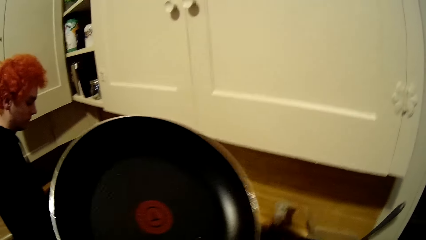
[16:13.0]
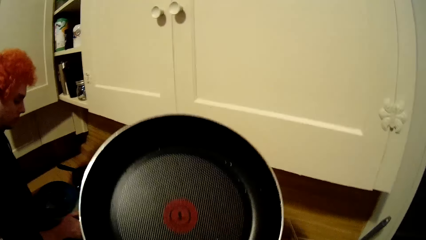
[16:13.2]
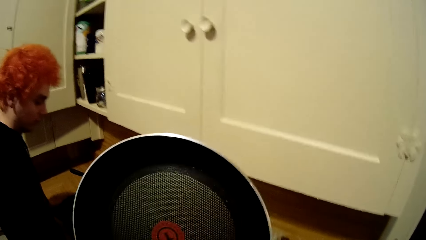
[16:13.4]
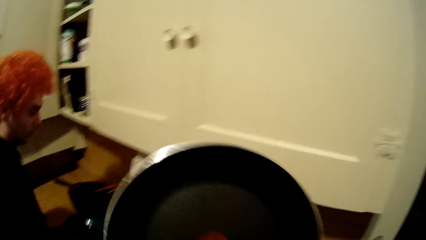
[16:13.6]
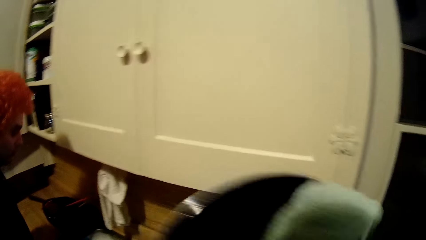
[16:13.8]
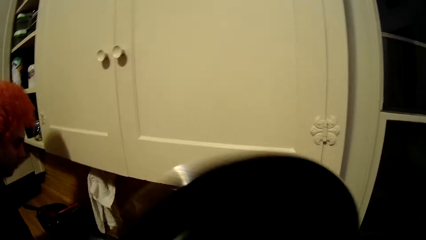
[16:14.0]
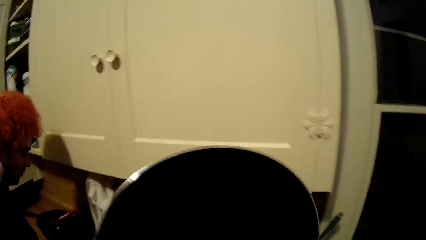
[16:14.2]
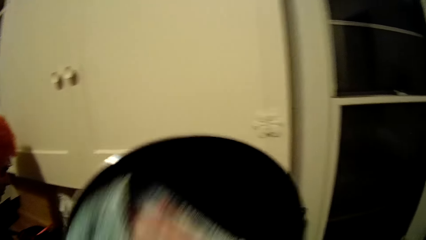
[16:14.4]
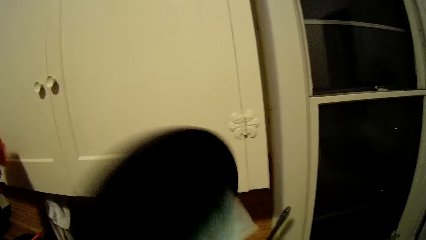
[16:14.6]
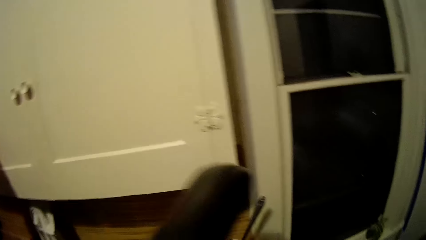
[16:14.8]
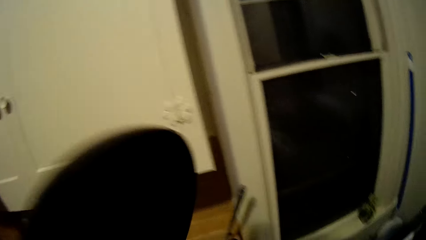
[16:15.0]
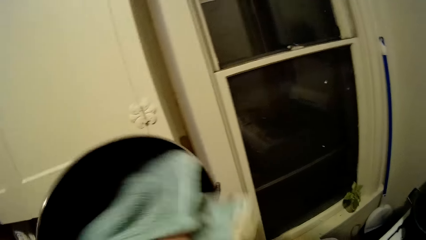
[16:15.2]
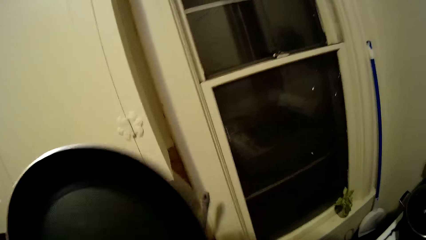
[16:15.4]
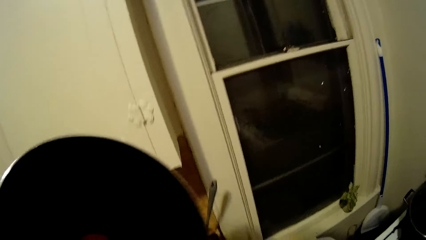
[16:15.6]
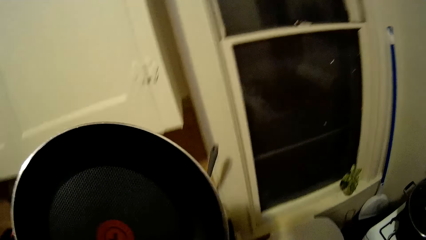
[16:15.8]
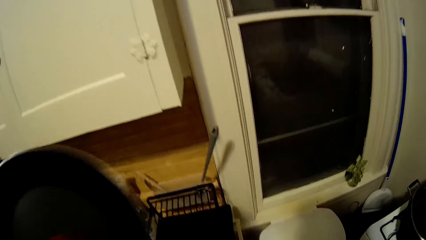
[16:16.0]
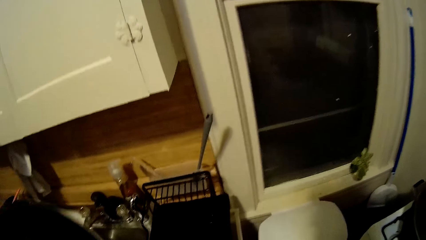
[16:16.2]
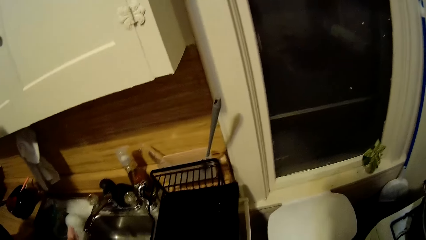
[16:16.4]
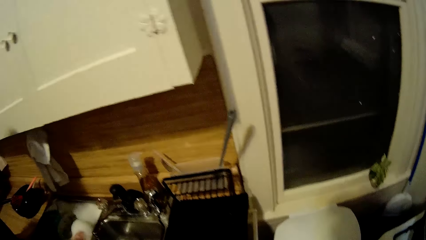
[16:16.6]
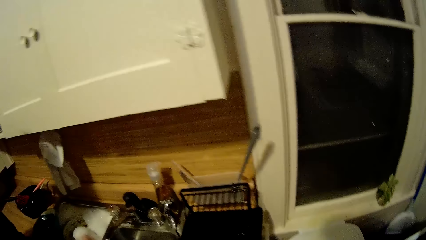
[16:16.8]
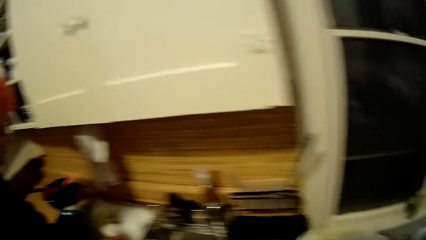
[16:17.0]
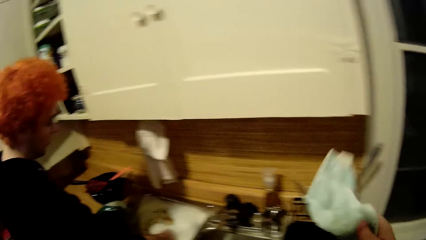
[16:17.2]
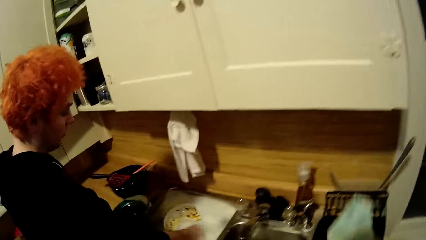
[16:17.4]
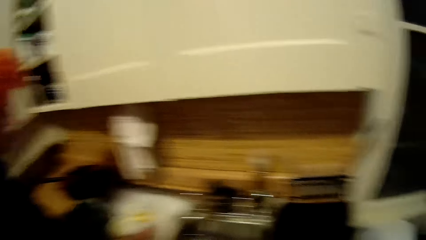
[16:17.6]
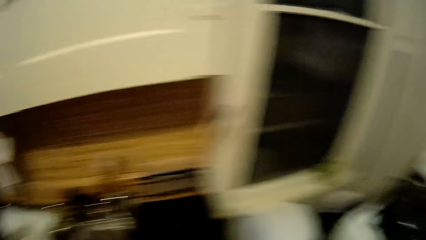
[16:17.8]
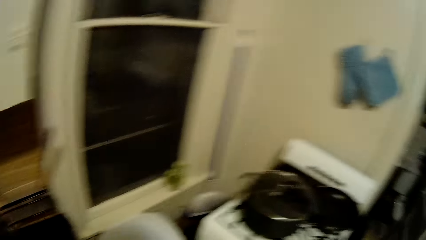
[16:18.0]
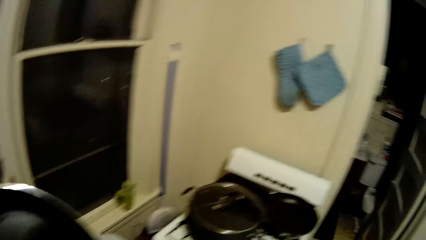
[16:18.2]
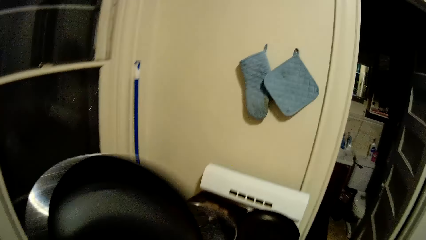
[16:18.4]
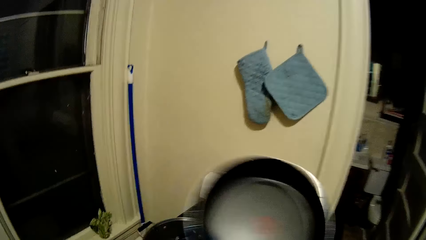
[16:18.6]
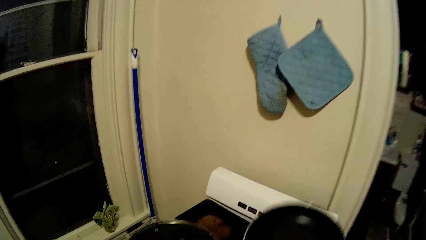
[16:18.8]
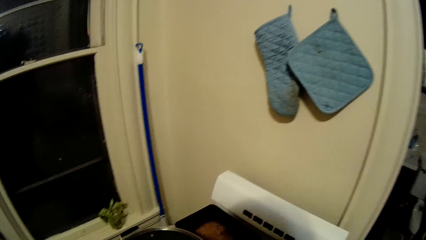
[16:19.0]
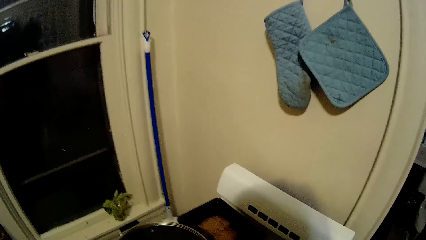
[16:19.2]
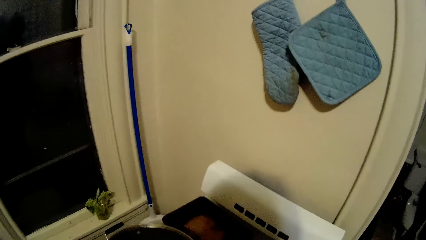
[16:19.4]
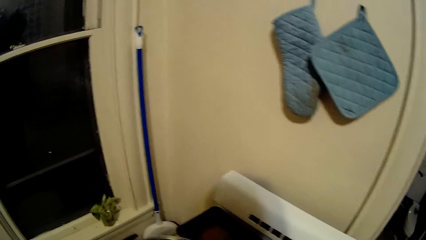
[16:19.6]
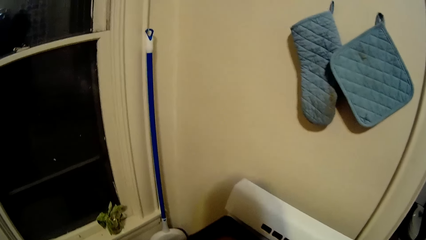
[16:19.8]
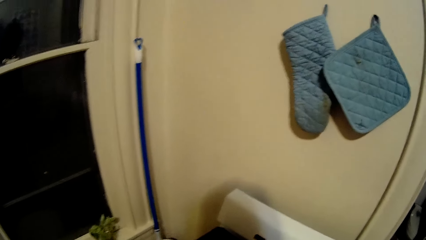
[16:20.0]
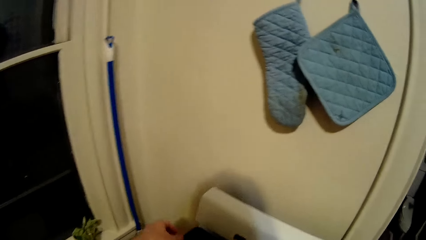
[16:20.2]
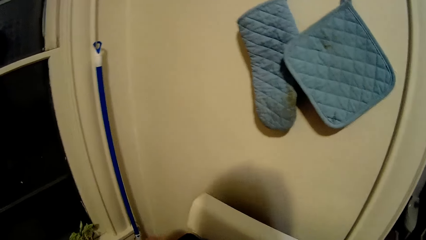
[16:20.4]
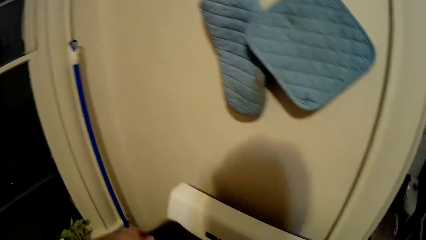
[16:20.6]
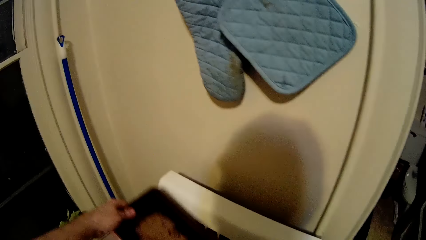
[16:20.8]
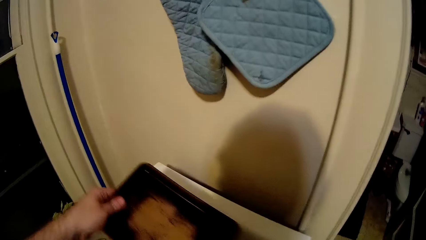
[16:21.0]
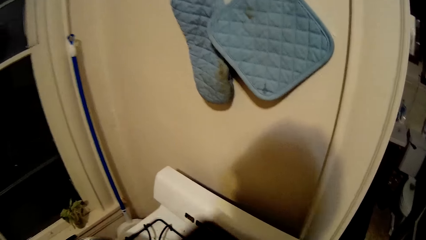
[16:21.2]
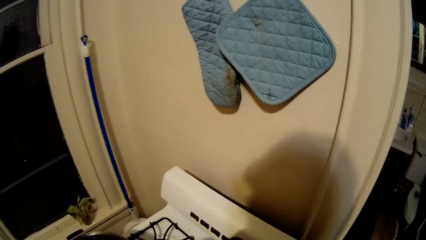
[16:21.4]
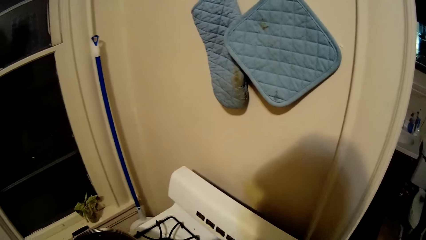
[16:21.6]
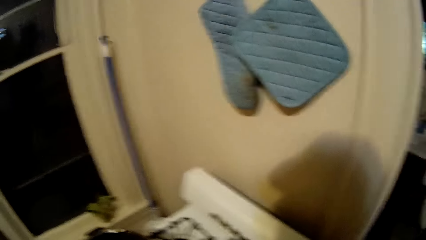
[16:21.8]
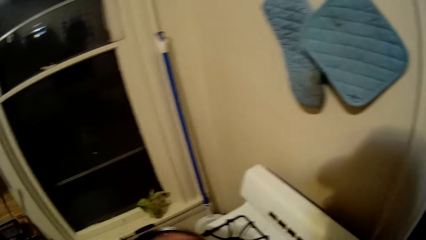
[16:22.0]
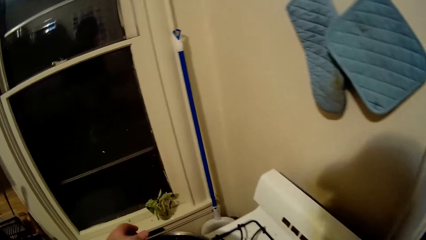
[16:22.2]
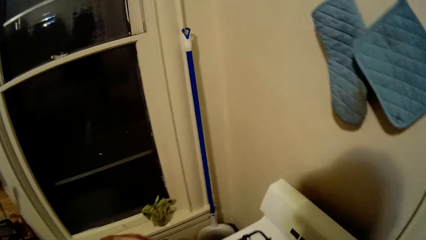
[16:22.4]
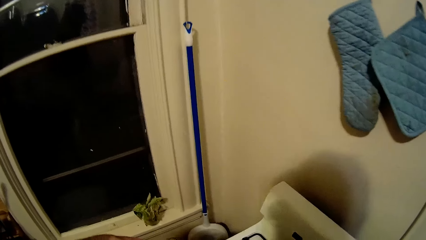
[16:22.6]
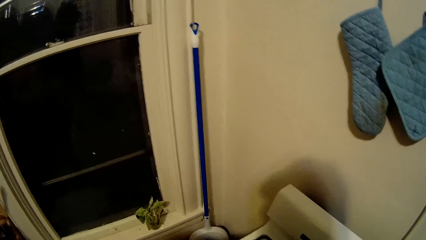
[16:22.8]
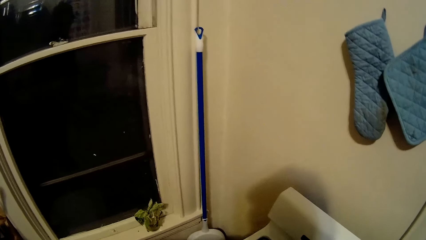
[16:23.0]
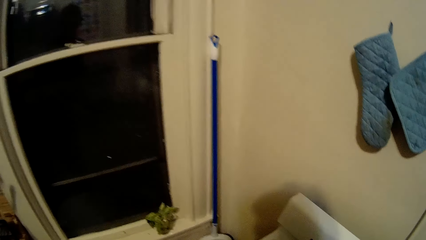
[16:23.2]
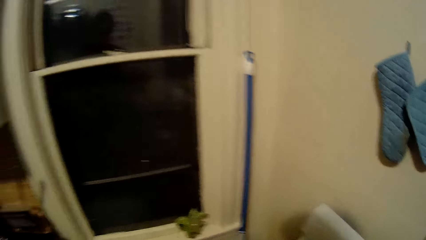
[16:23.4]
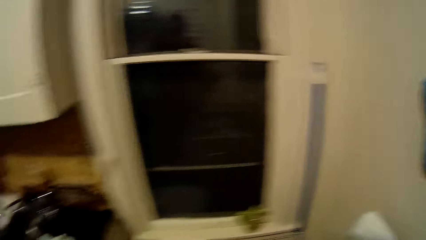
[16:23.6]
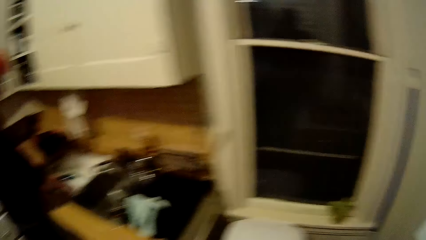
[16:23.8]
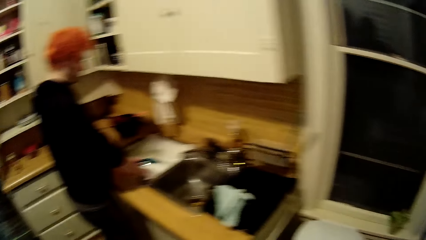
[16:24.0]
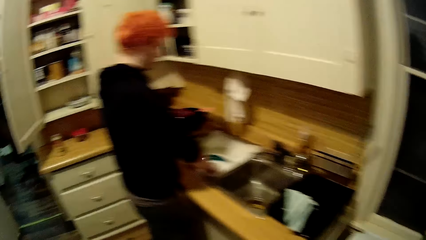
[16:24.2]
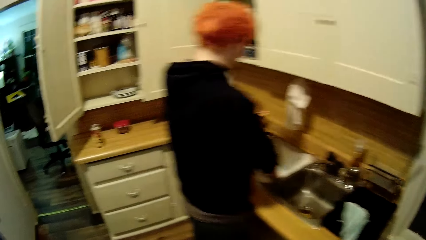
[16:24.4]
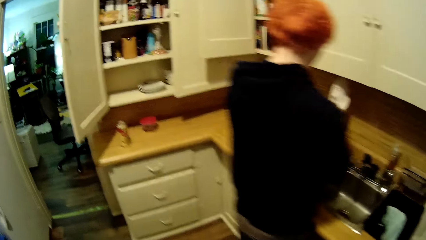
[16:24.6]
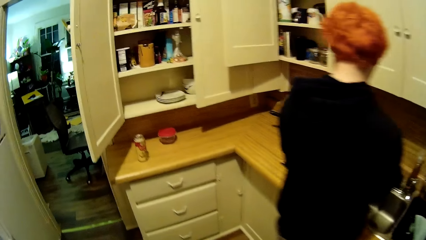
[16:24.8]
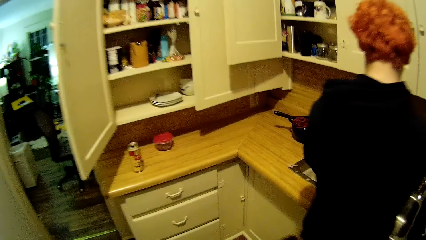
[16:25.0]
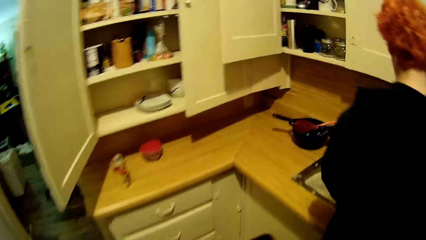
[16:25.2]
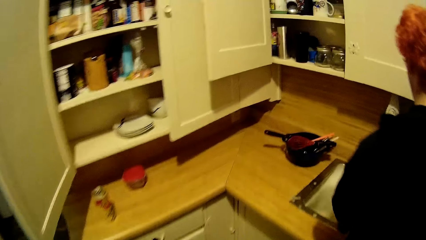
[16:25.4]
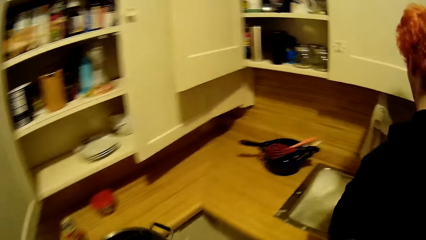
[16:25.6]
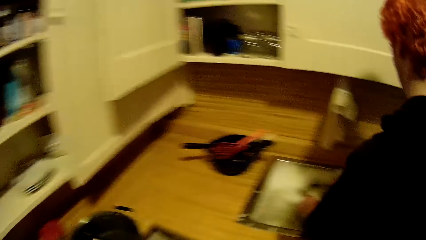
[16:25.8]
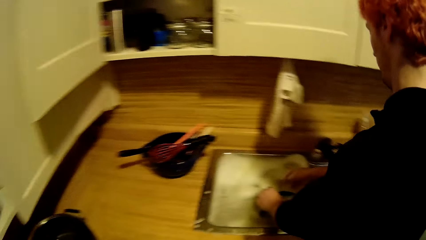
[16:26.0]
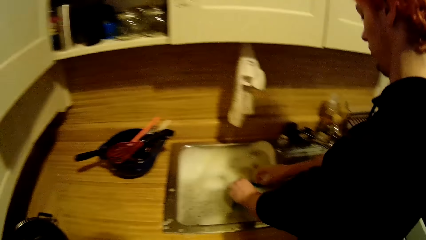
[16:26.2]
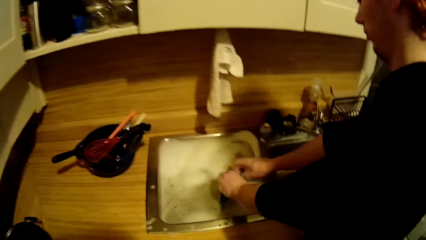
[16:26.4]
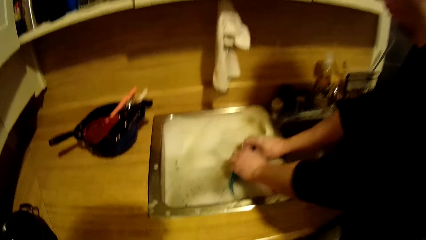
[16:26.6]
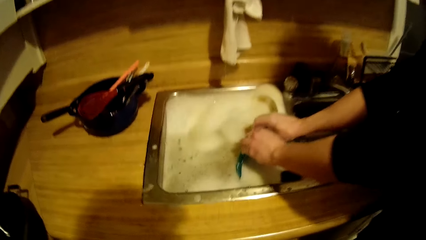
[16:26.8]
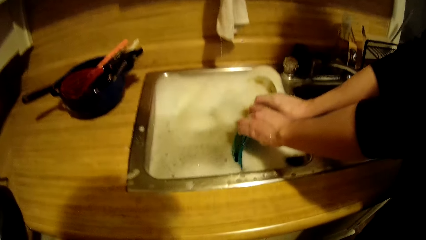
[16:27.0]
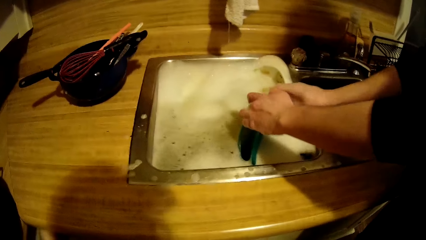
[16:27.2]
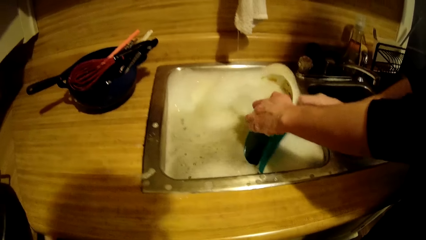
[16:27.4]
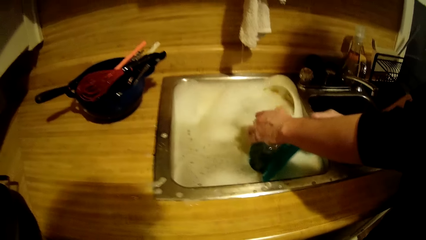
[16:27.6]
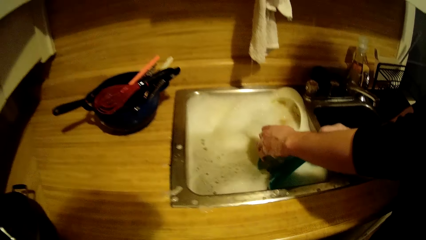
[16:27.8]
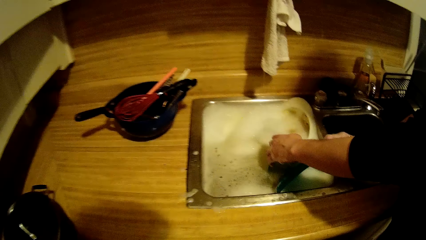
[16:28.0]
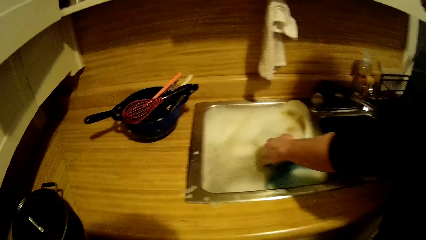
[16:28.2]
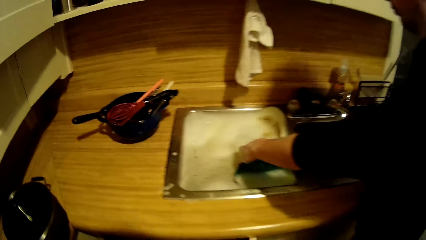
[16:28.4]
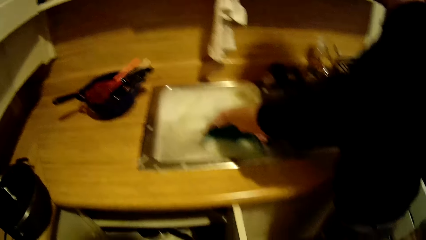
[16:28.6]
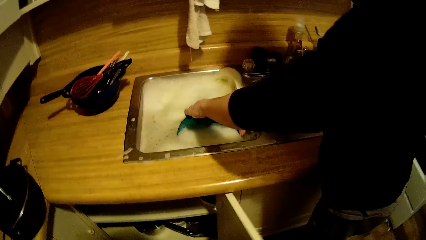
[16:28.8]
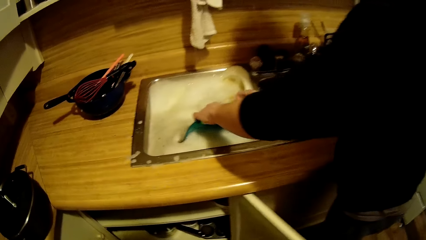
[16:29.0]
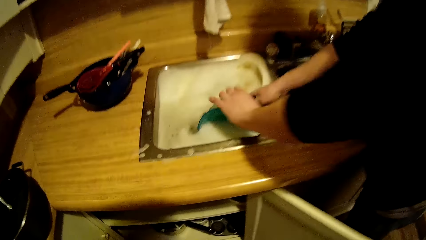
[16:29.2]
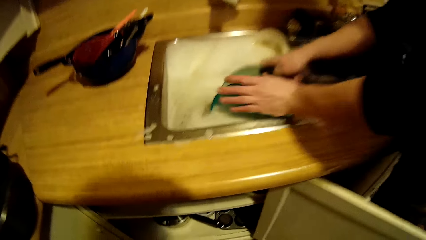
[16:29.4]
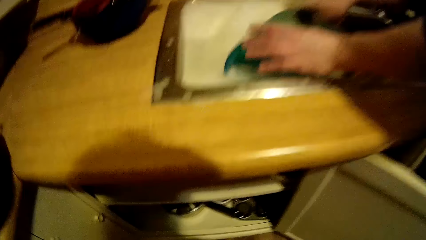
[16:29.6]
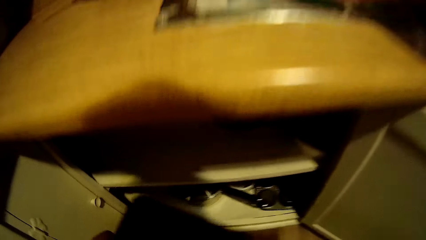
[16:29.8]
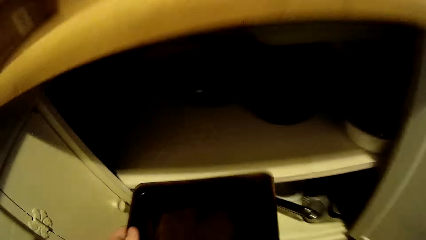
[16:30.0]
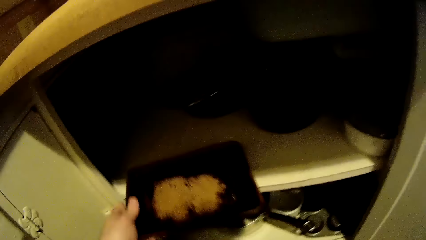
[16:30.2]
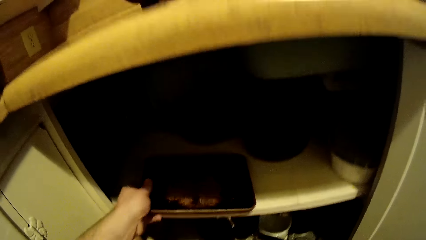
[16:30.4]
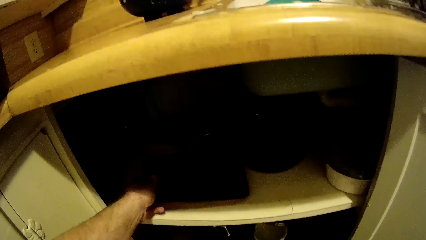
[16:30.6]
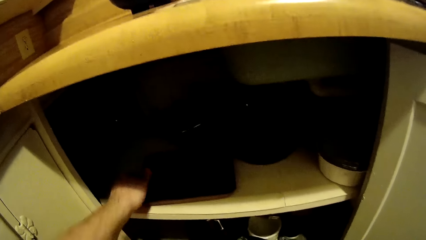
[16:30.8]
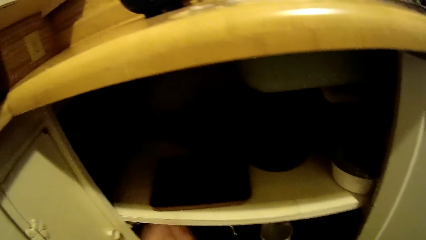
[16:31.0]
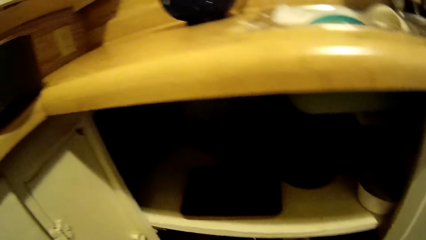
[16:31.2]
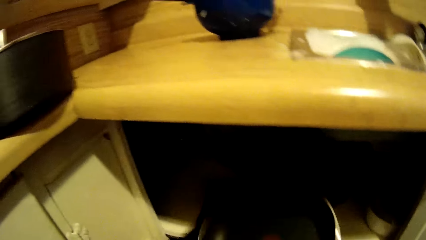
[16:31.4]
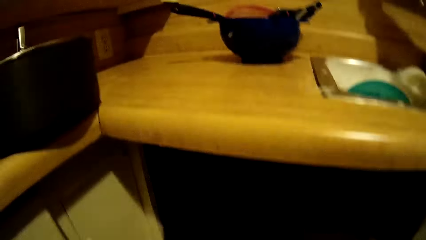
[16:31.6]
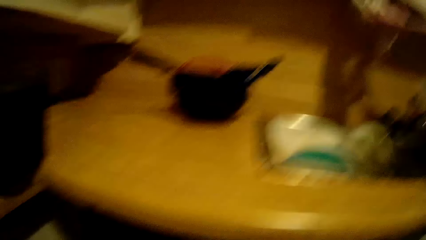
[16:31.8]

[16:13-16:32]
The camera wearer places the pan on the cooker. They move around the kitchen. They place the pan on the countertop. They open the cabinet. They place the tray in the cabinet.
